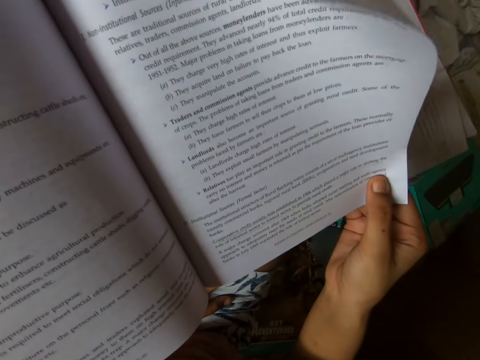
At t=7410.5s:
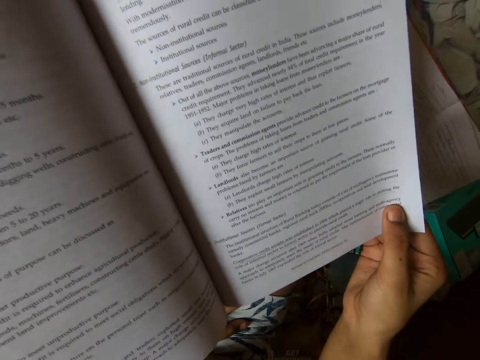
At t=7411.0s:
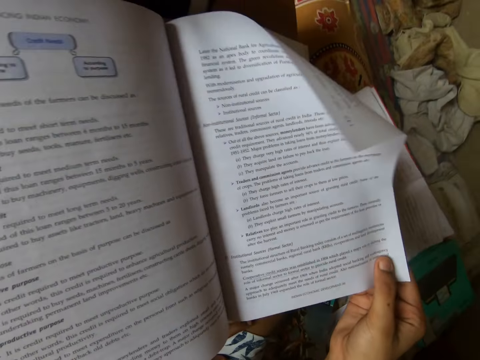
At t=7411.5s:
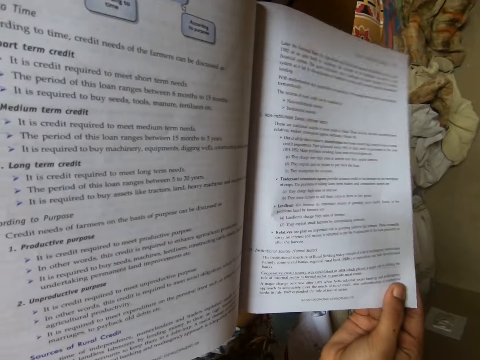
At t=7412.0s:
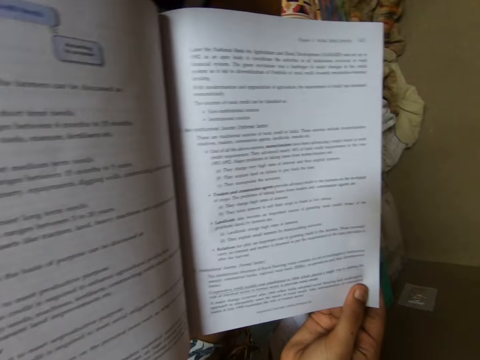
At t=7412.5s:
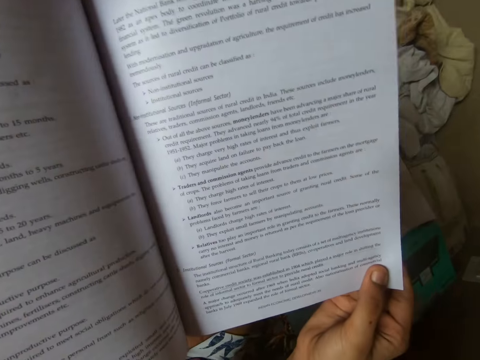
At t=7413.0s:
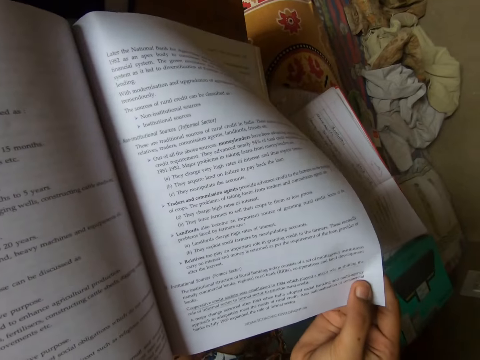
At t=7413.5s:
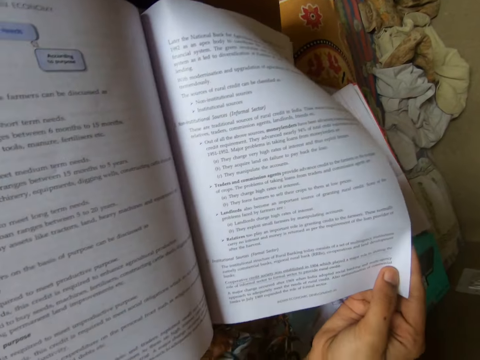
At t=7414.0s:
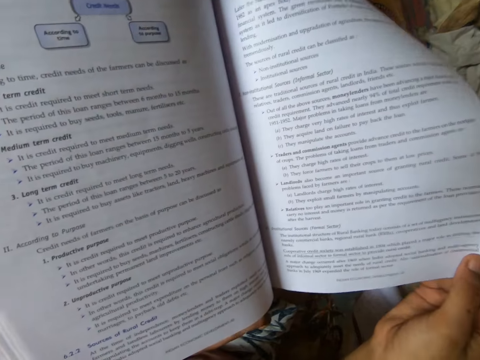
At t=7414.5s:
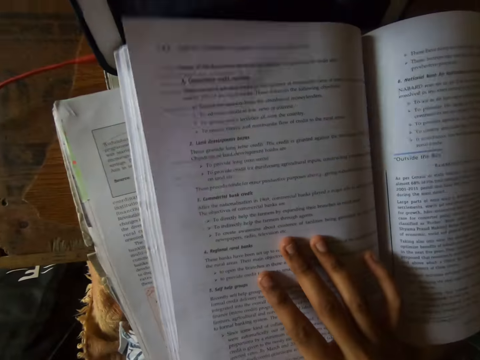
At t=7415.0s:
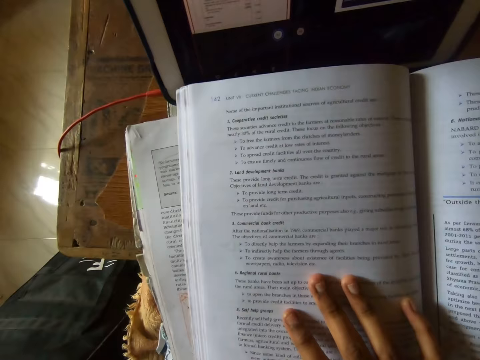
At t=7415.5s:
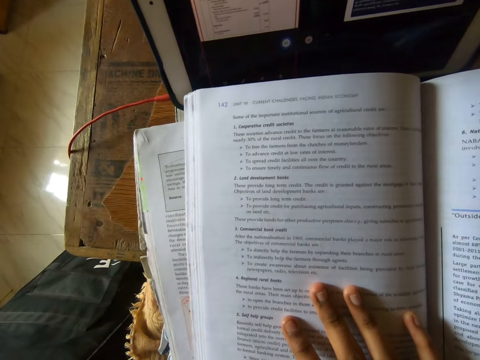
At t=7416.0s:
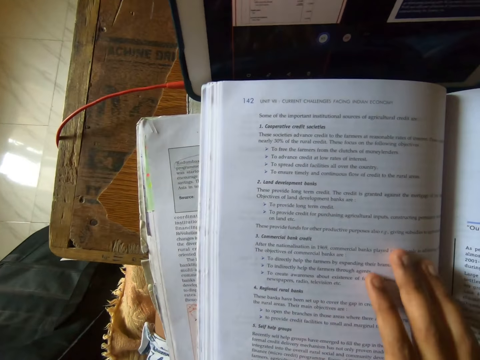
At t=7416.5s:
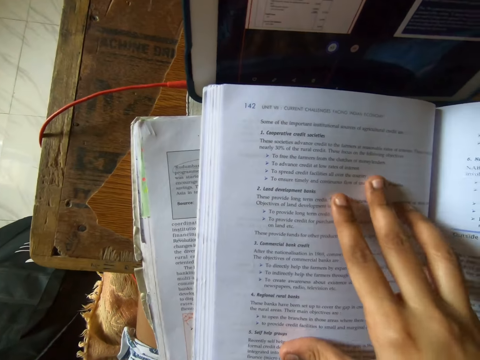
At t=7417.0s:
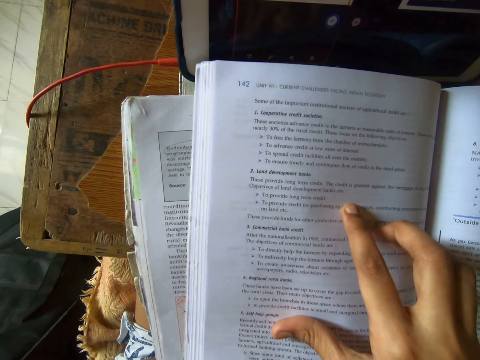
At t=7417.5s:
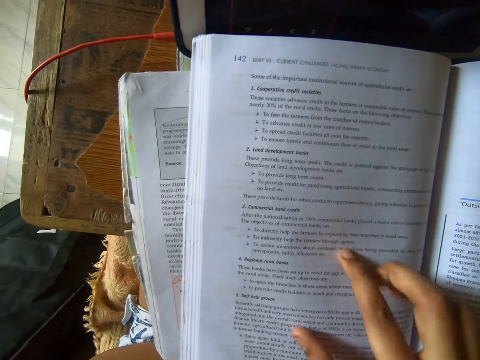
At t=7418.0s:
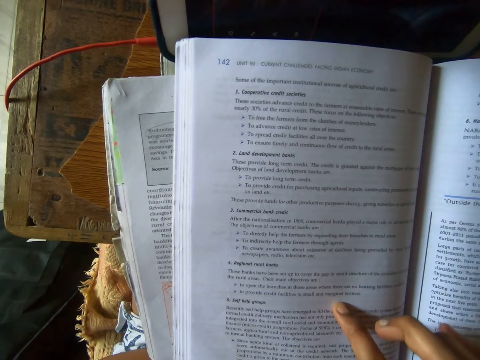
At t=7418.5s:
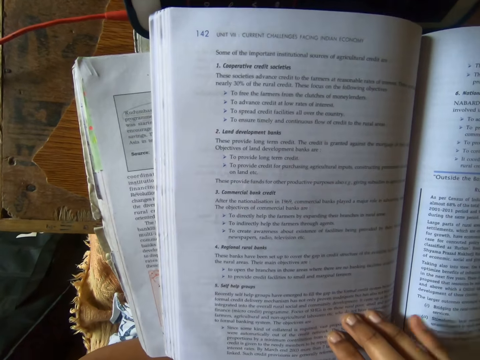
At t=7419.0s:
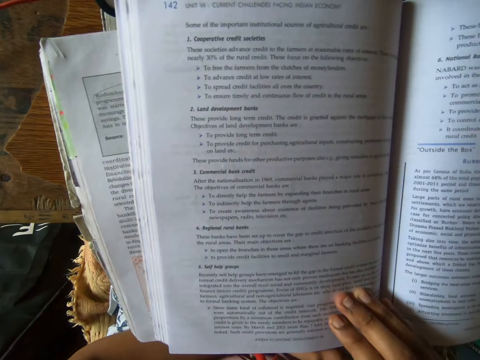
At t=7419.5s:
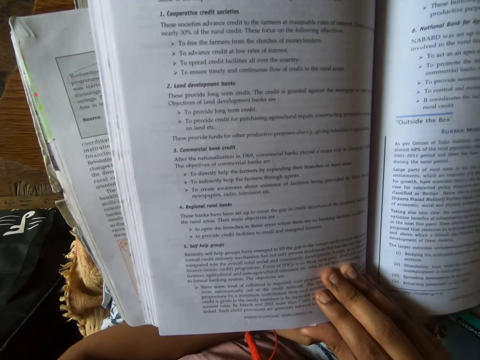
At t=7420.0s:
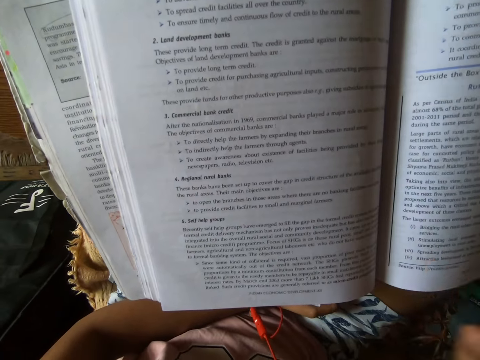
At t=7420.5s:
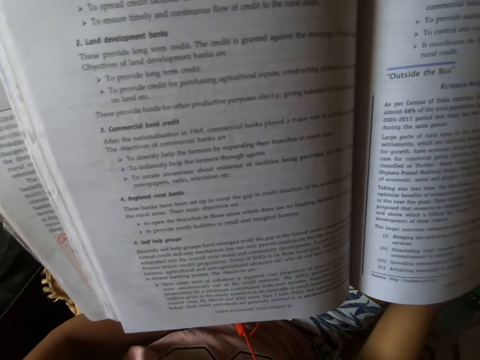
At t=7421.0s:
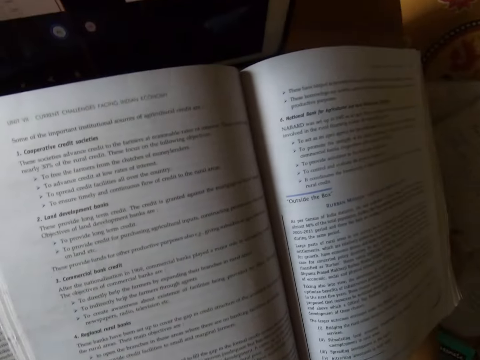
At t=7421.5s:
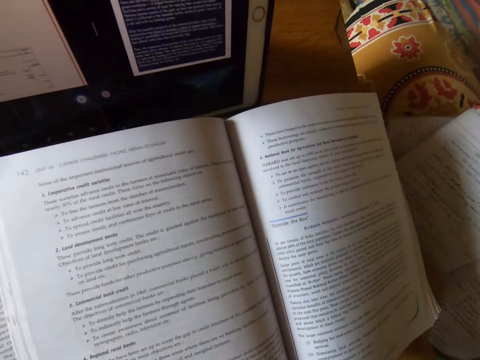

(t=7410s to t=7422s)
The camera wearer converses with someone. They read the book. They turn the book pages. They read the book.

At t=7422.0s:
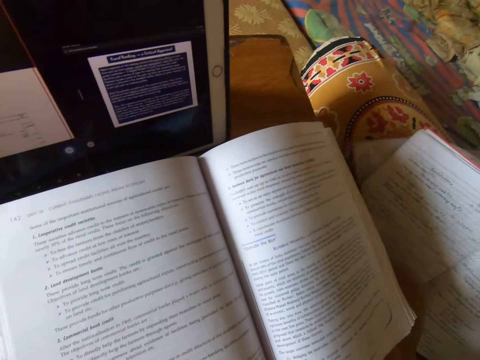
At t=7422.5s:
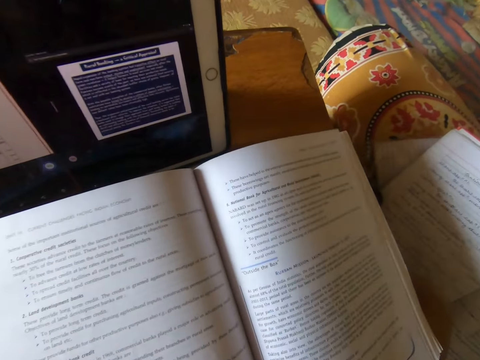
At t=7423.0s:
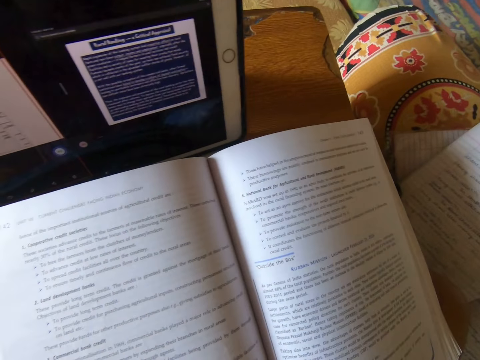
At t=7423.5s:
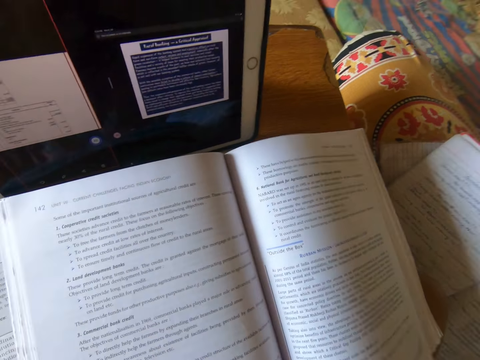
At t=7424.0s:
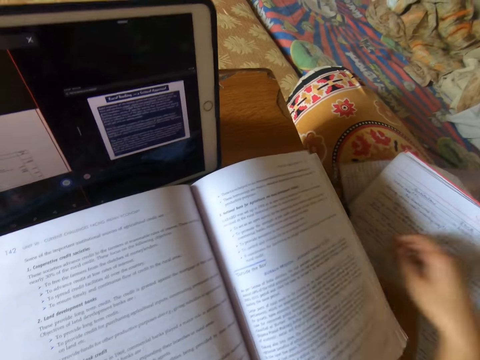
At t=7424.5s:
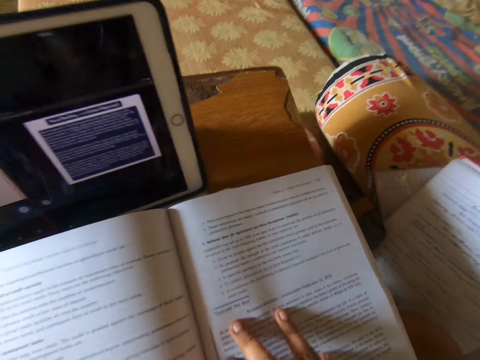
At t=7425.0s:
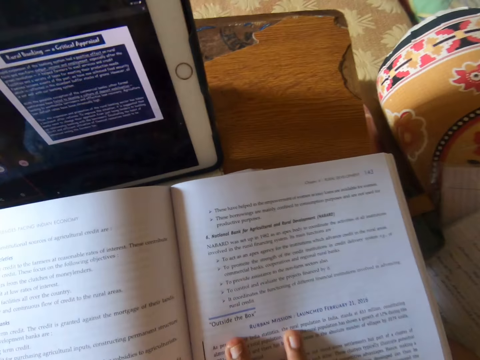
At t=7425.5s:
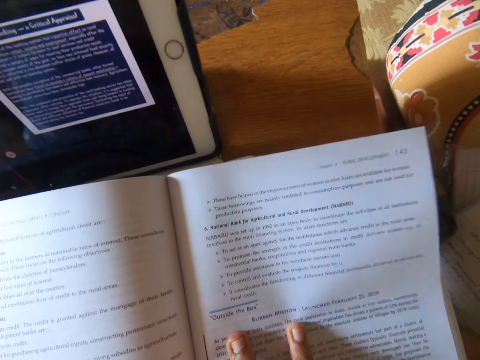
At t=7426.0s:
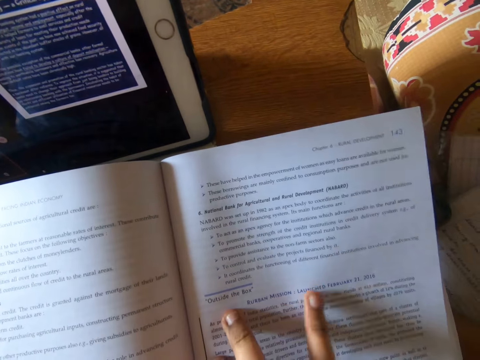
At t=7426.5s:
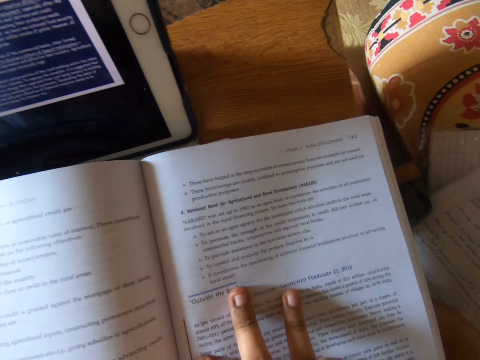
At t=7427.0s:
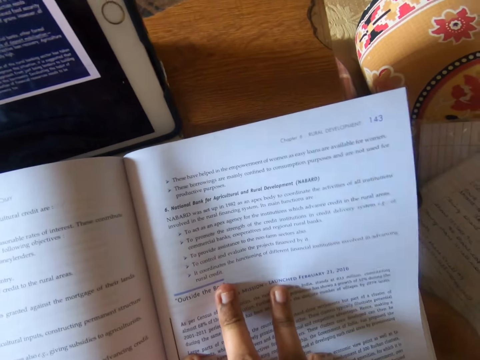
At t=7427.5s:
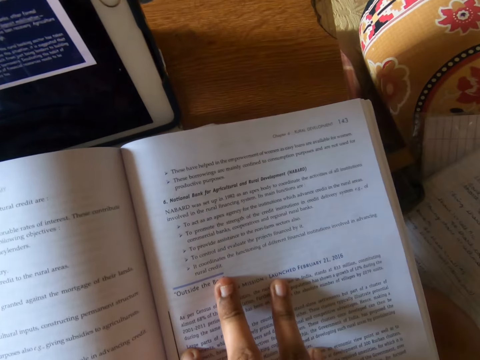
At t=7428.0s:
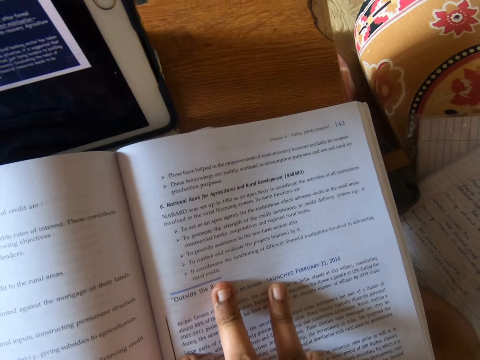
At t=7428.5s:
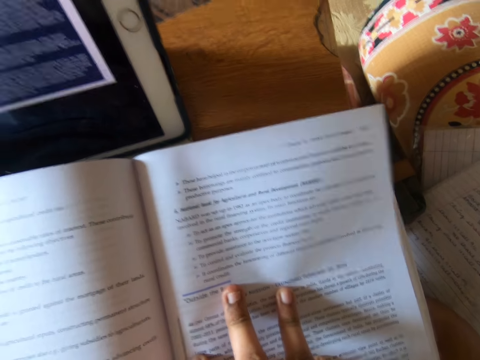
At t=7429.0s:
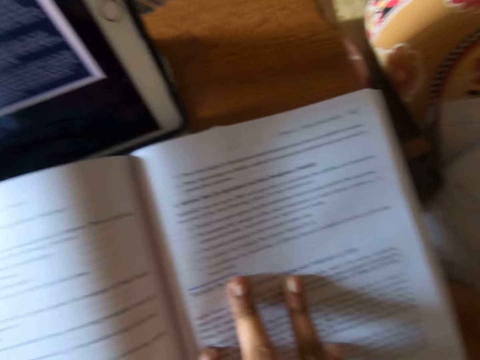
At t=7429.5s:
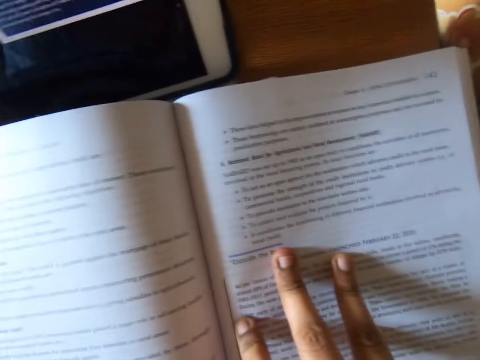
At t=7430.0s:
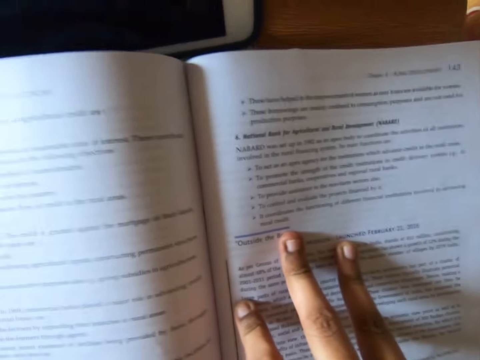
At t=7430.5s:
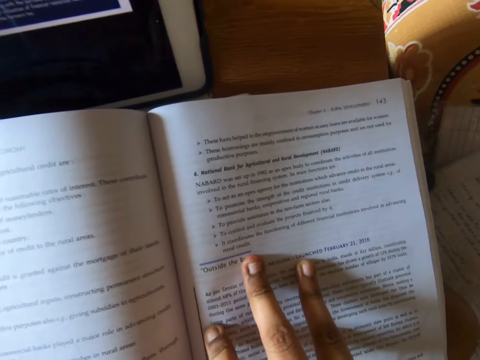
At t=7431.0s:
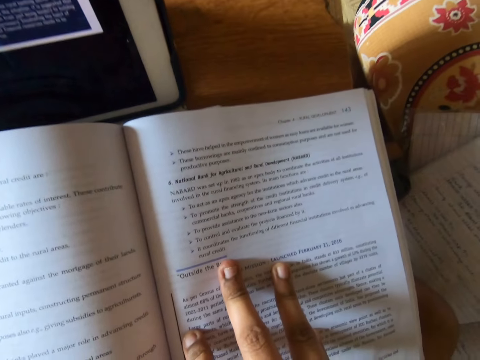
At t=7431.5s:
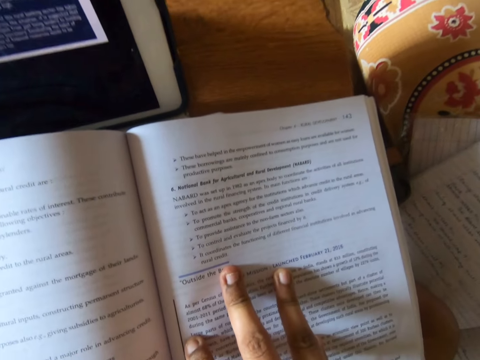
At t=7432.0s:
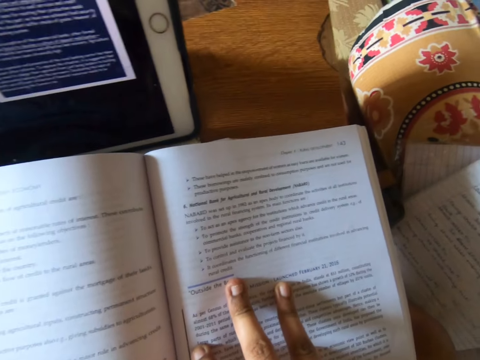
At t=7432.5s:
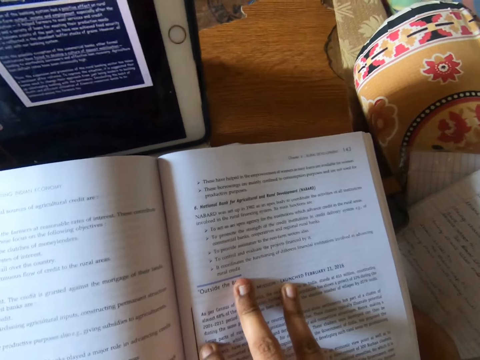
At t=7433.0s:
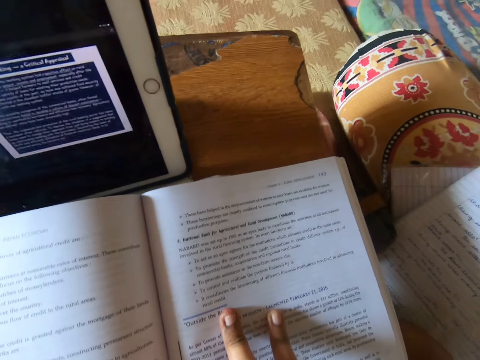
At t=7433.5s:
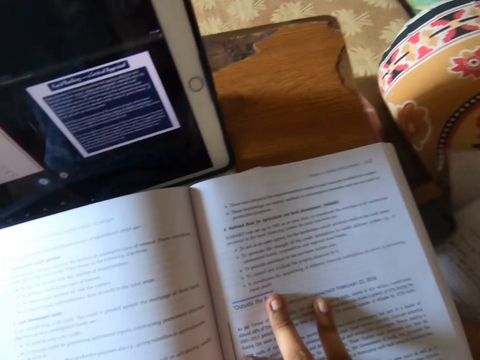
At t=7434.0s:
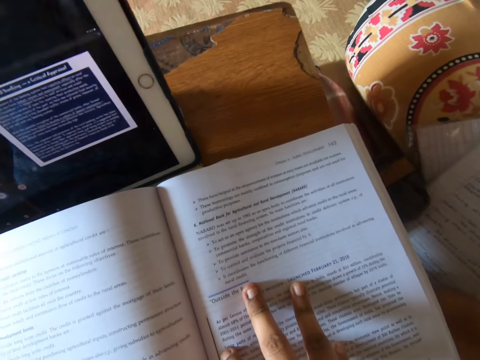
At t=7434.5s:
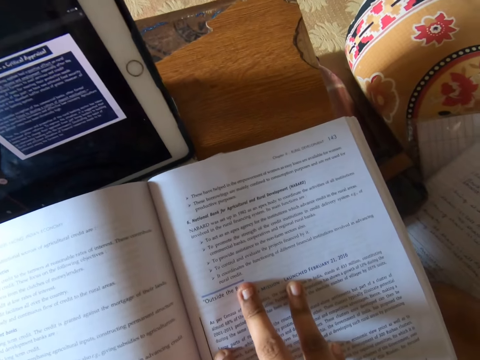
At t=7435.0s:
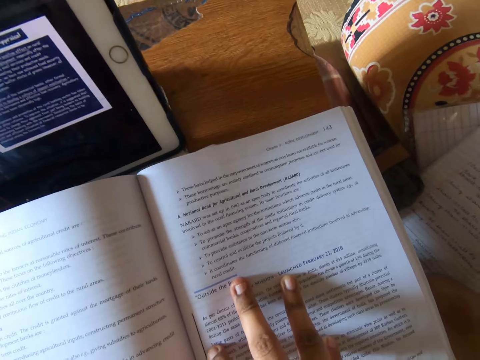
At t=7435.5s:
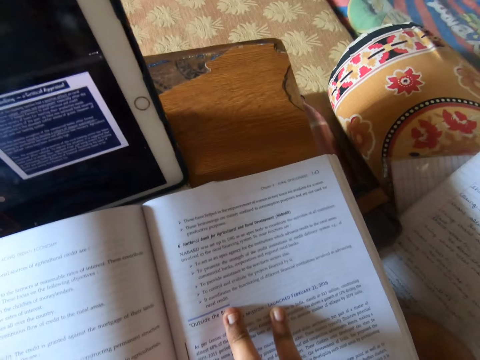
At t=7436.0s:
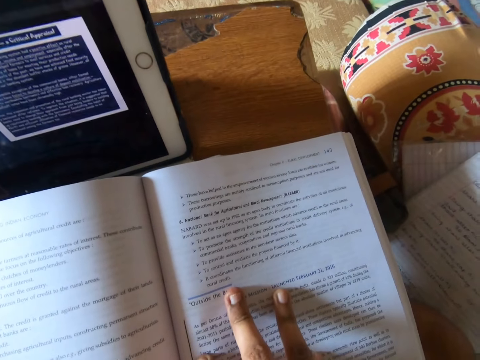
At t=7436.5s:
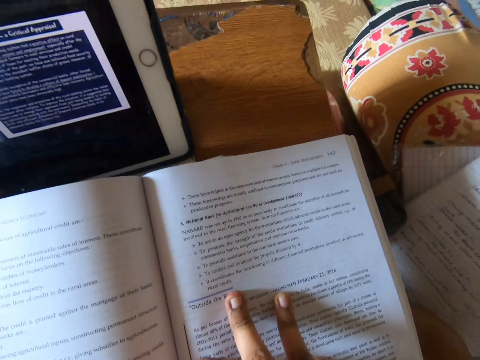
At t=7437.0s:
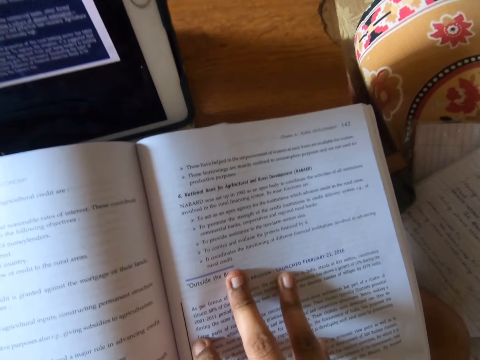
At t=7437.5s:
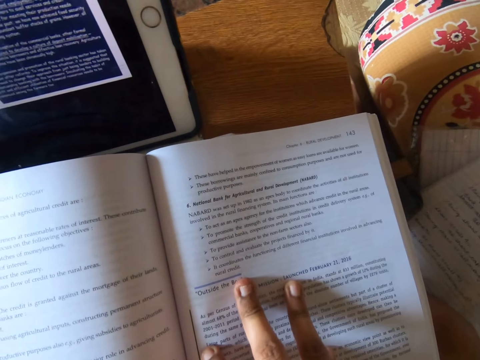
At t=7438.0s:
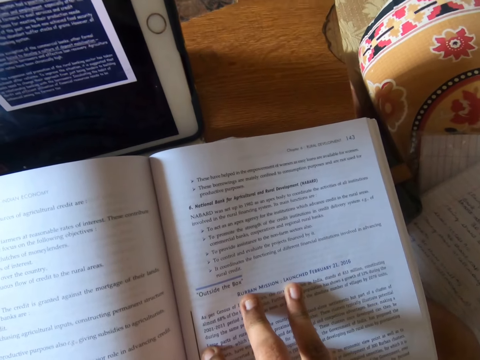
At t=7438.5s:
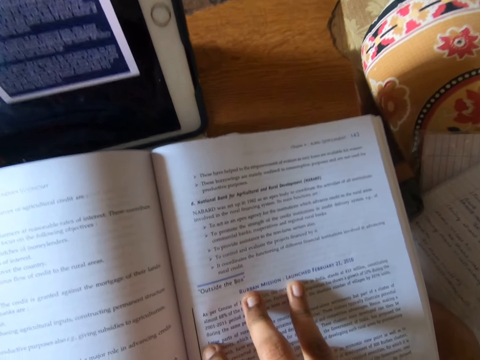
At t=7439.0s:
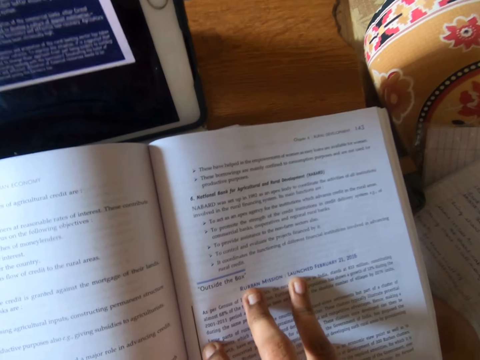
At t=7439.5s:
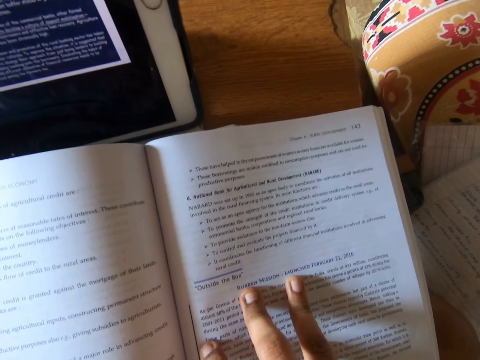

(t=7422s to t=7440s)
The camera wearer places her hand on the second page of the book. She reads the book. She studies the book with her hand on the book.
